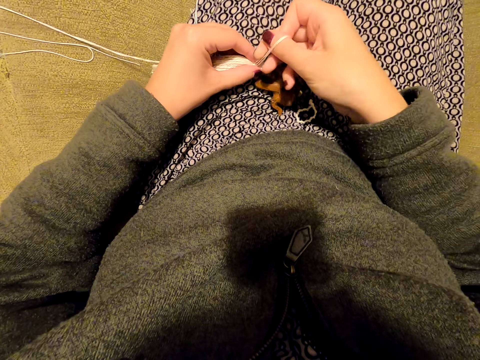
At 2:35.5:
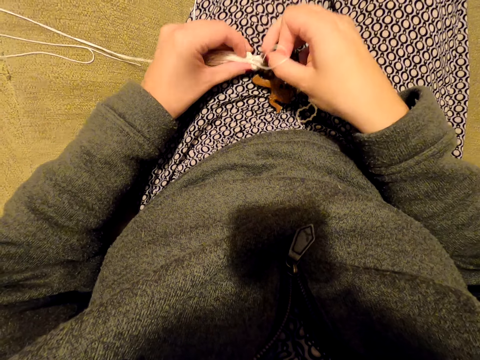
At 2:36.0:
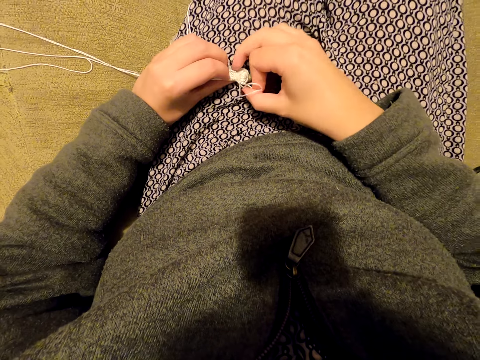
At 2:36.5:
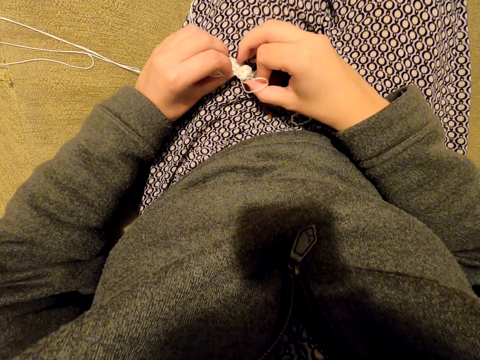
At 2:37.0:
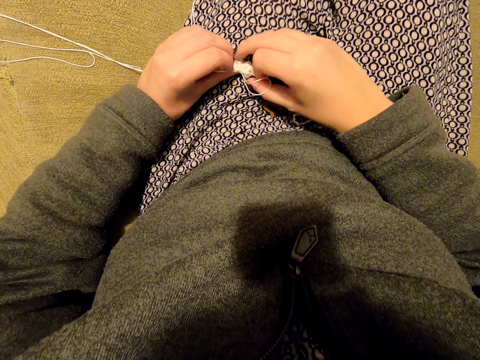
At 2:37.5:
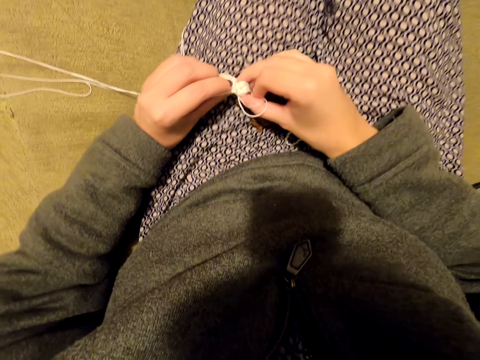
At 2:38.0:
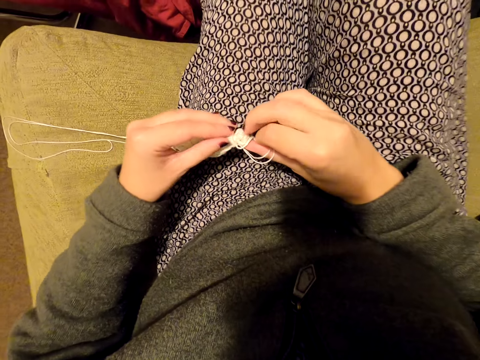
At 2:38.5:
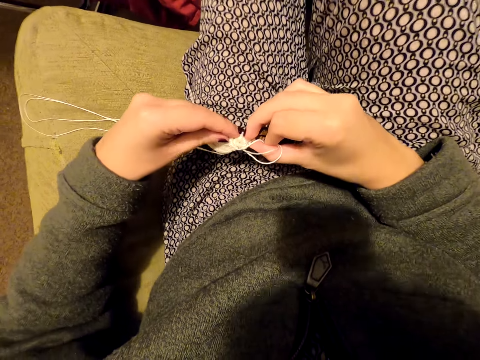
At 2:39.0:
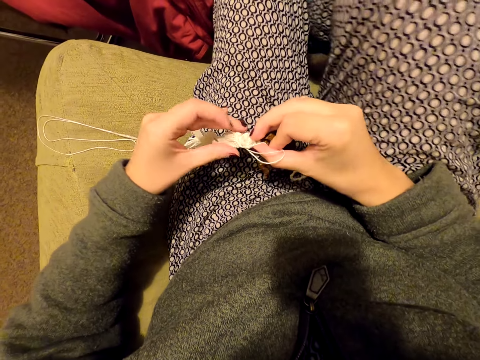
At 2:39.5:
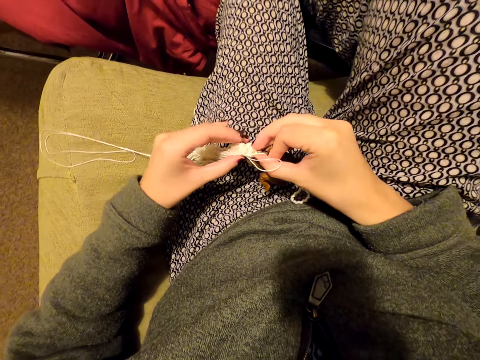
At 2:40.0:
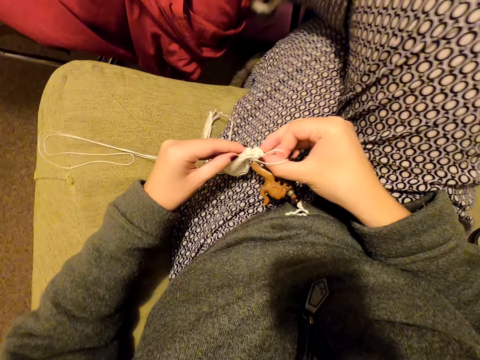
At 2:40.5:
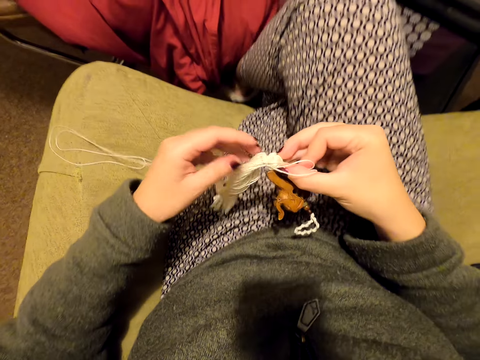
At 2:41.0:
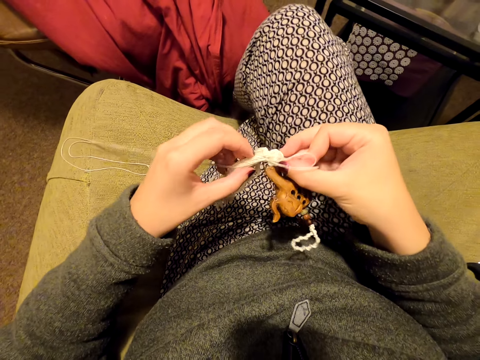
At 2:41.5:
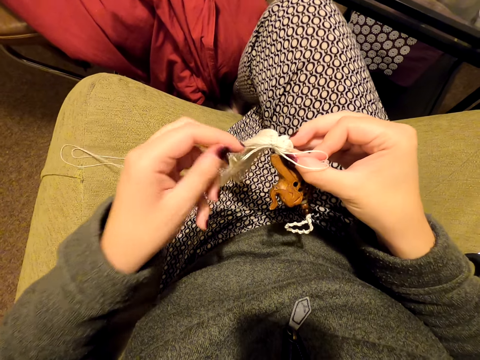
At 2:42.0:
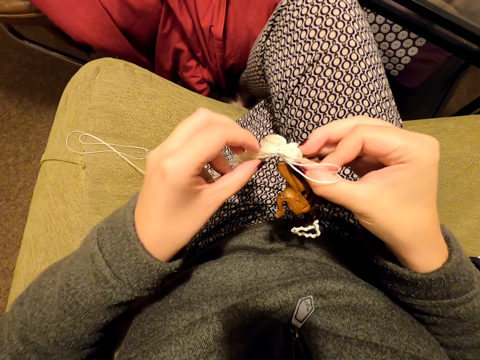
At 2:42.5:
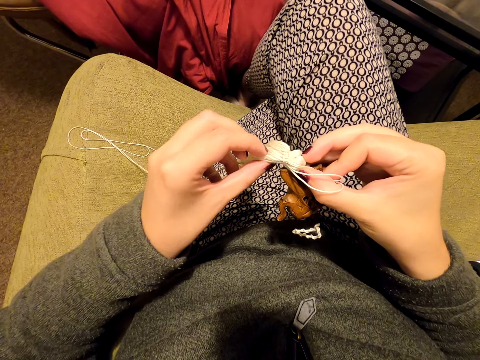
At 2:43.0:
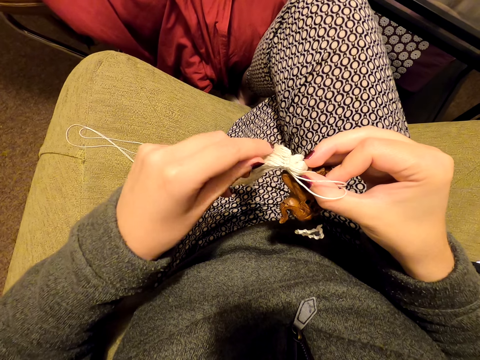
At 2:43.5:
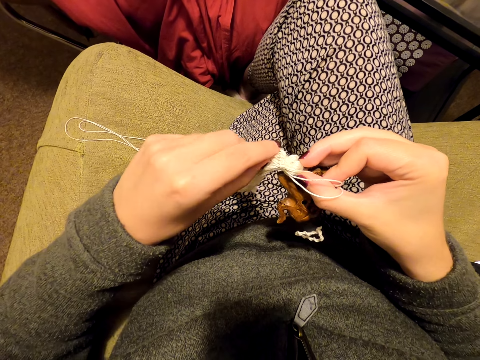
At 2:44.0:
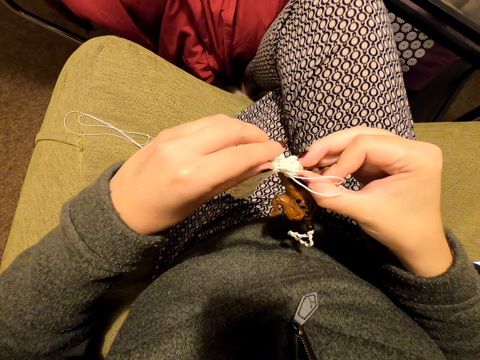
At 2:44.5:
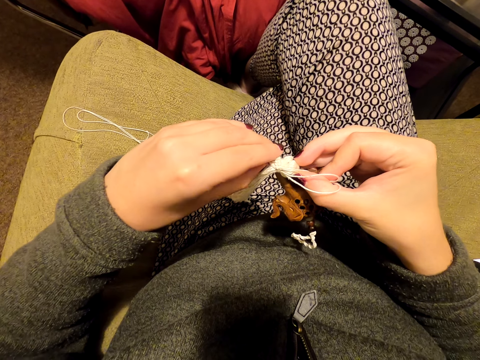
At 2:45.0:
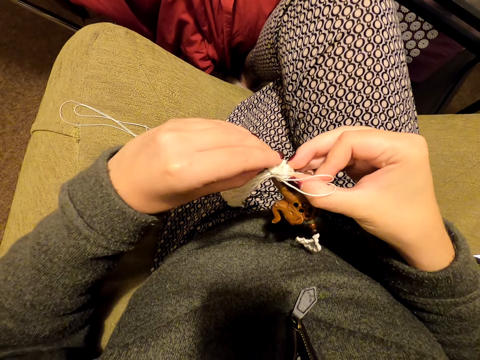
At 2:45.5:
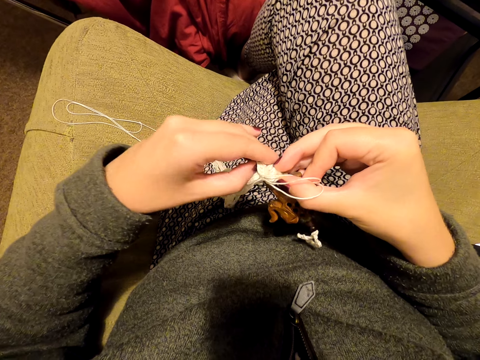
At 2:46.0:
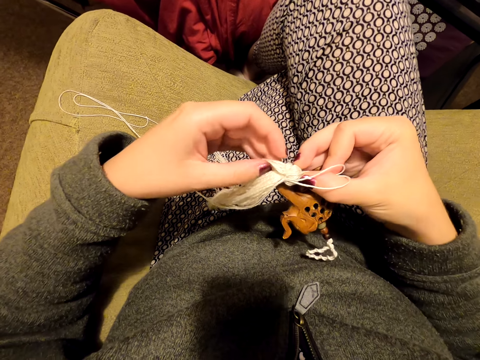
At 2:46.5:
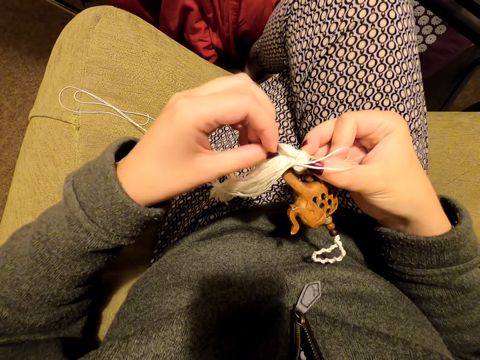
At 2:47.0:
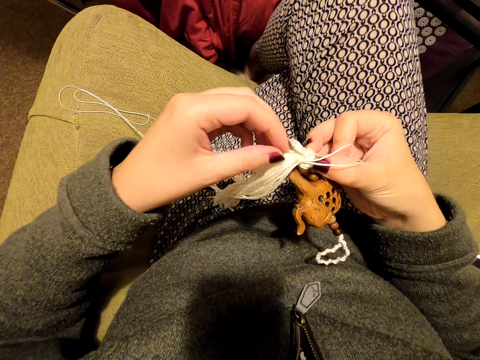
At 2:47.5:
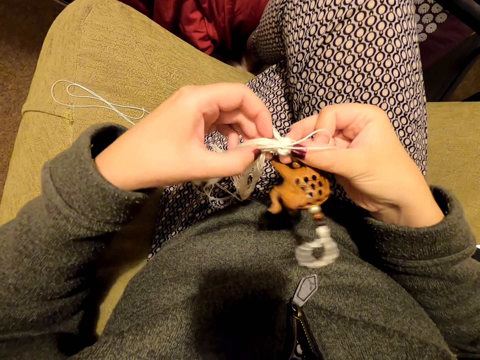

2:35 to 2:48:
The camera wearer stares at something. They lift the tassel decoration. They pick up threads. They tie something.

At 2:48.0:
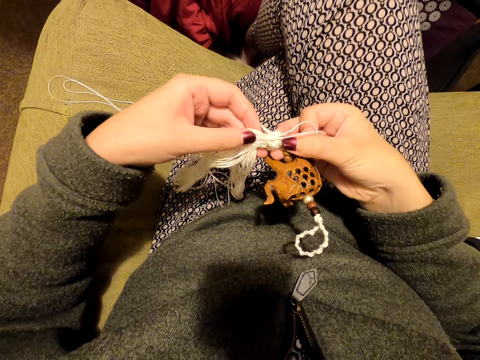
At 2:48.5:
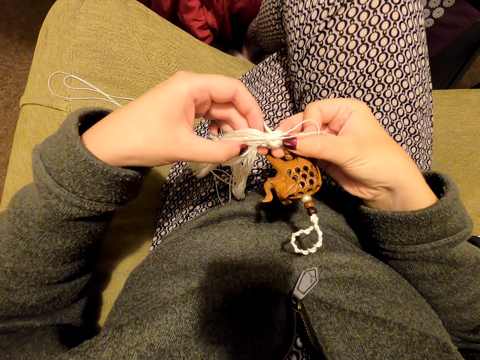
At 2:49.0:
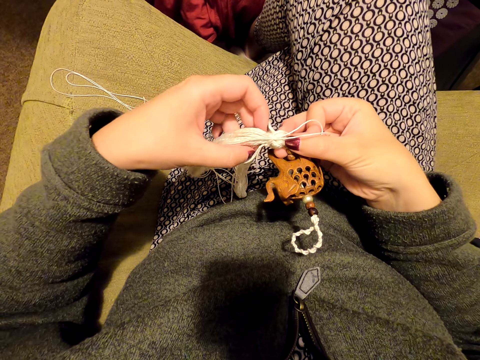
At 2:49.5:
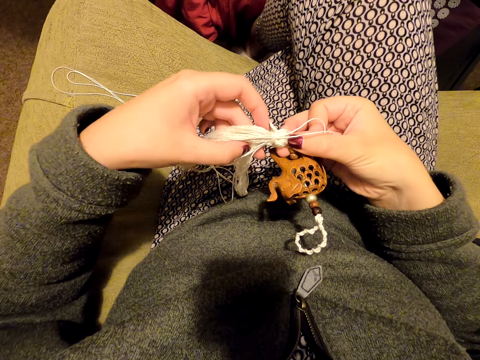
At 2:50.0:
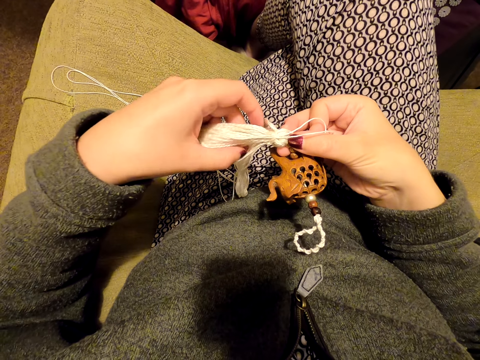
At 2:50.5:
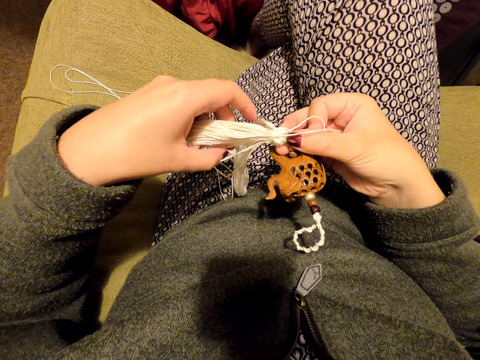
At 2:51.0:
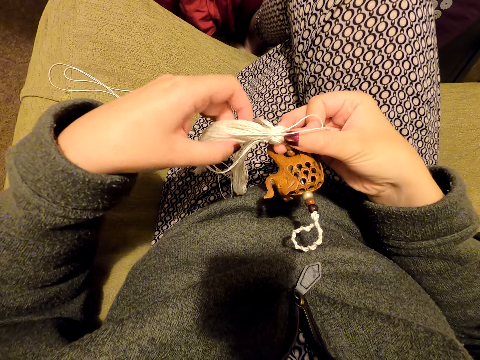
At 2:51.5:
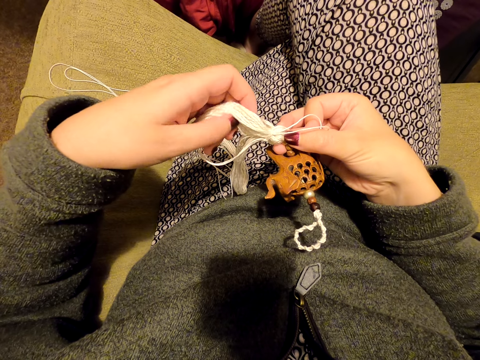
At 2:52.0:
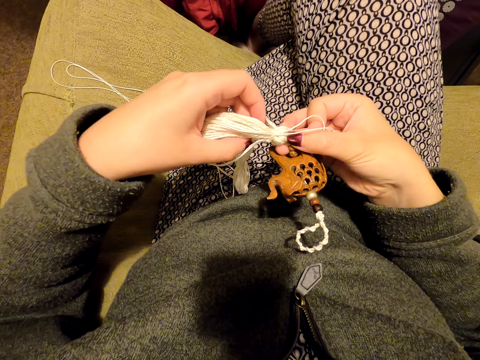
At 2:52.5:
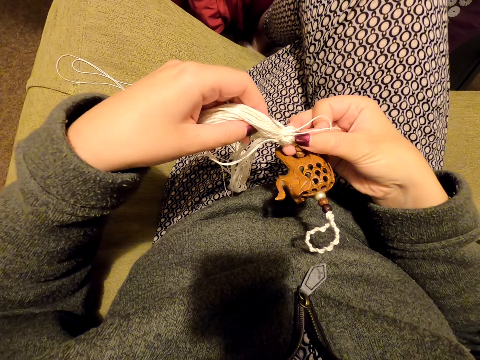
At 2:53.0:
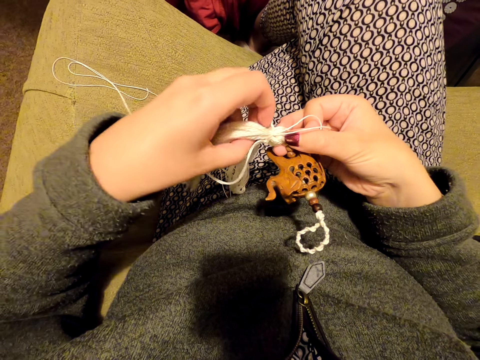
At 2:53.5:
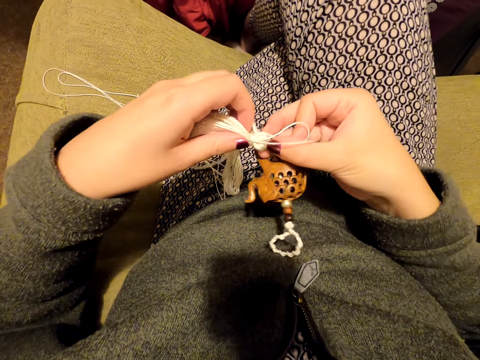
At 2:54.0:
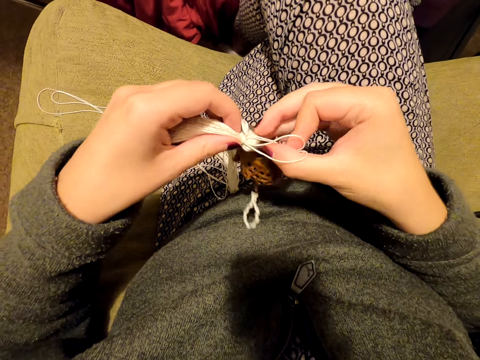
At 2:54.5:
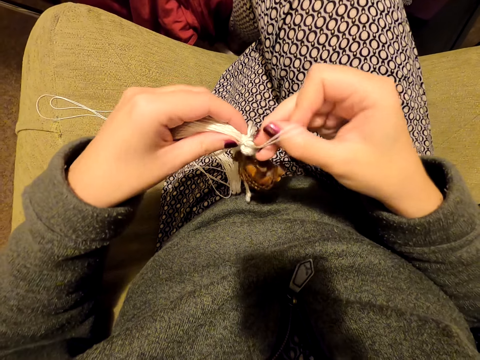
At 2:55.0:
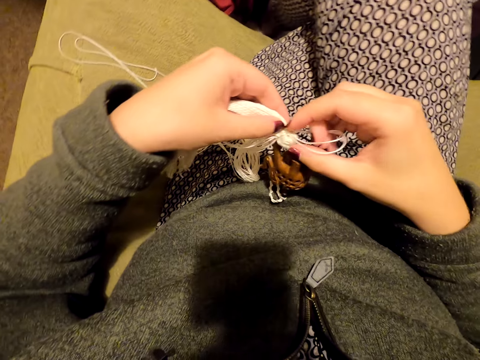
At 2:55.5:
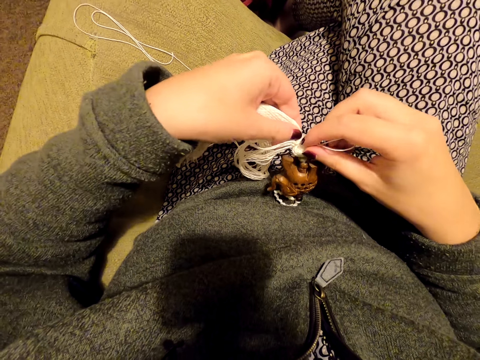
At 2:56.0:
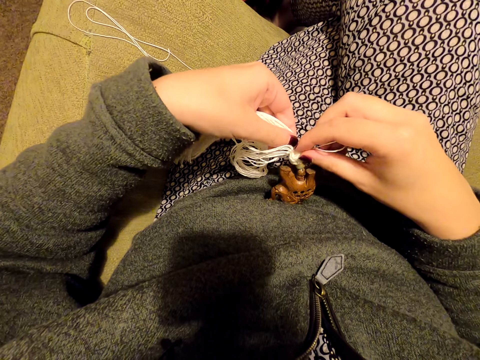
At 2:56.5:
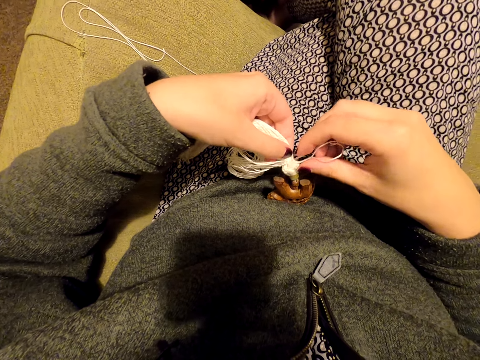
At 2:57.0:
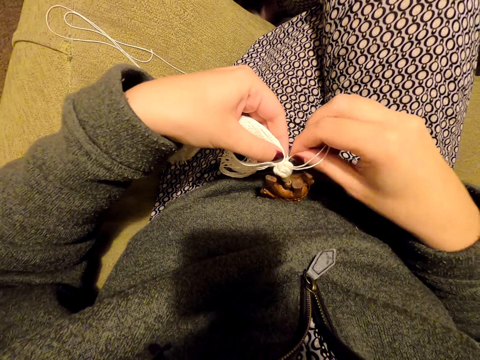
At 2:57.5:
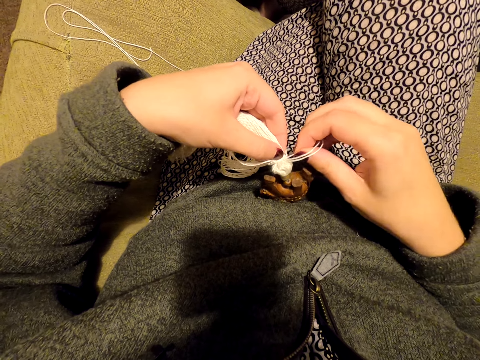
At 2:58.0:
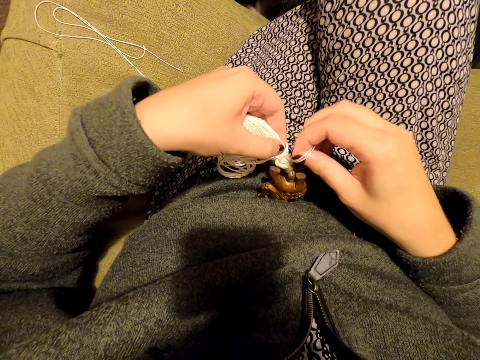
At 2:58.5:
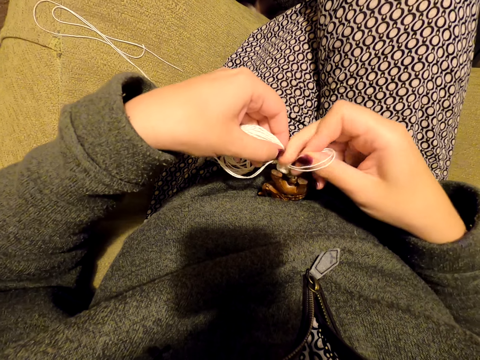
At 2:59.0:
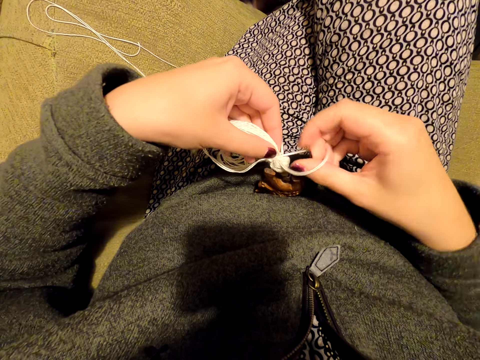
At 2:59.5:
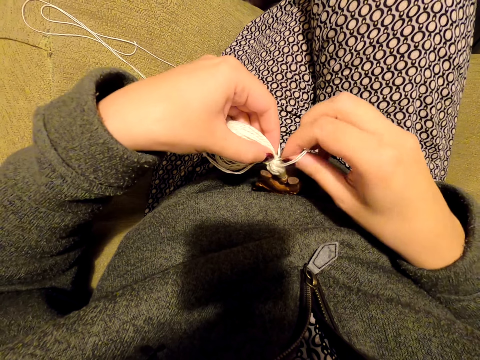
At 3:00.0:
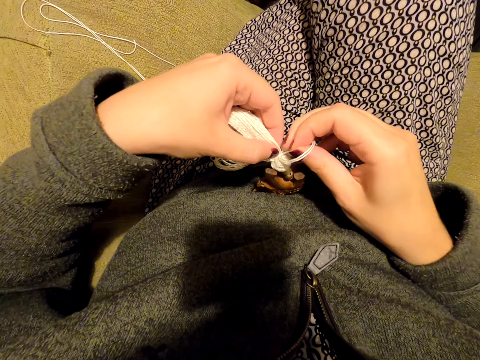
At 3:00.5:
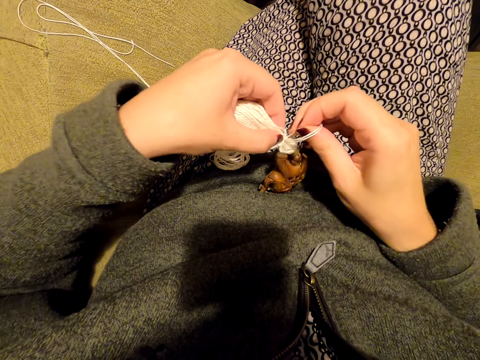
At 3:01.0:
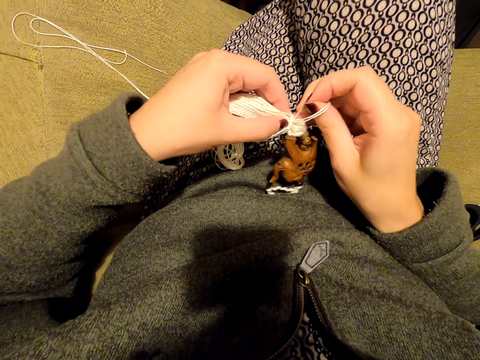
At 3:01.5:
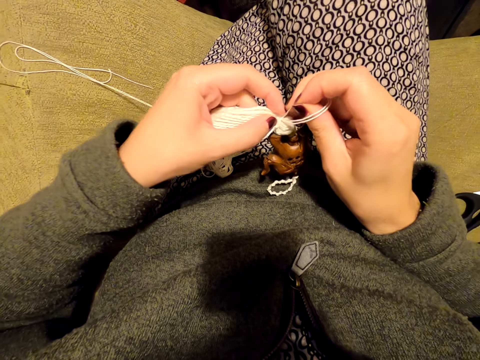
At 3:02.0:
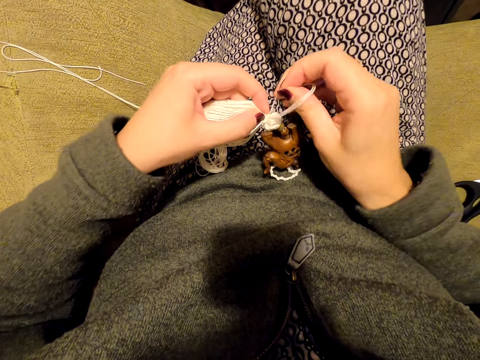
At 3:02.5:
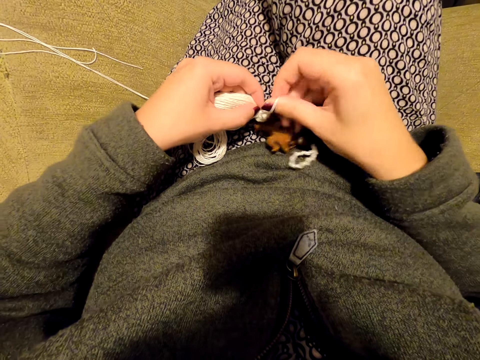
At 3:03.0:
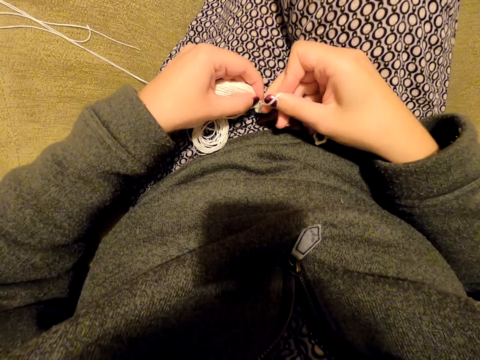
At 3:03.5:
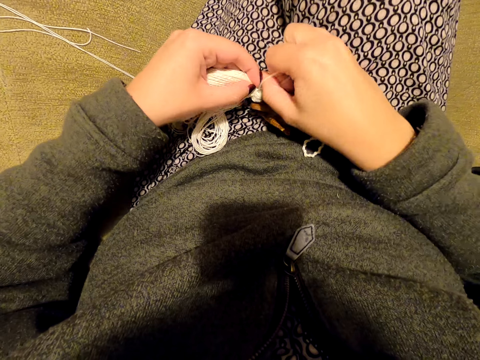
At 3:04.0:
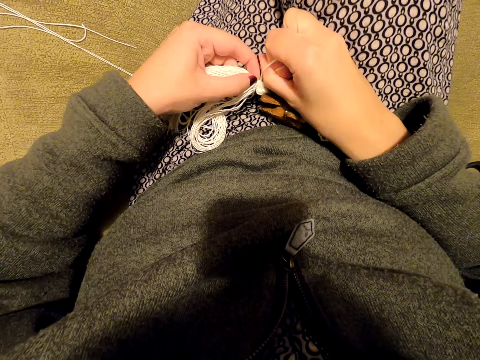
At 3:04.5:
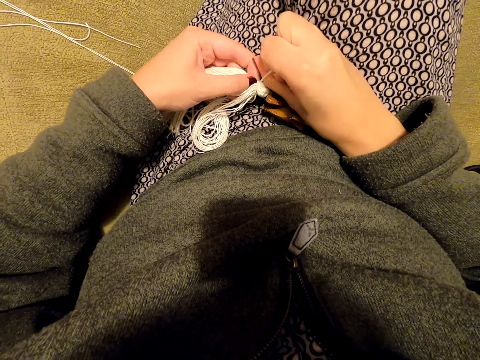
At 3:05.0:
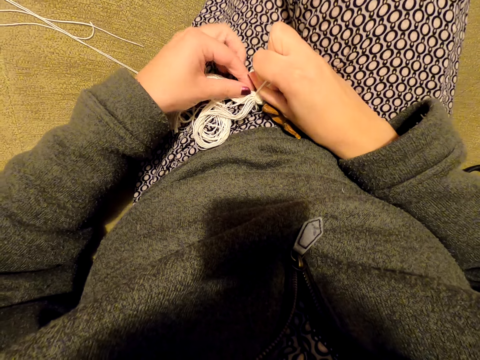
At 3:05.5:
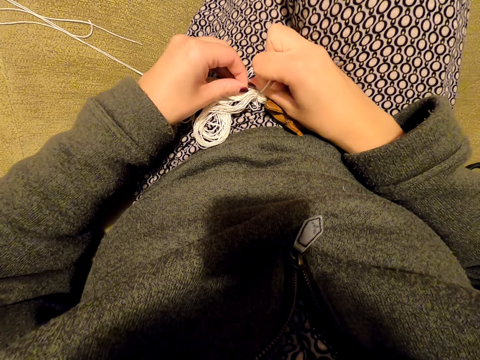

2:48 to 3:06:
The camera wearer stares at something. They knit the tassel decoration with a thread. They tie something.
